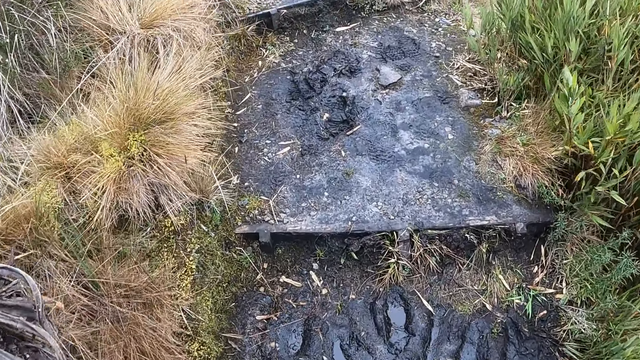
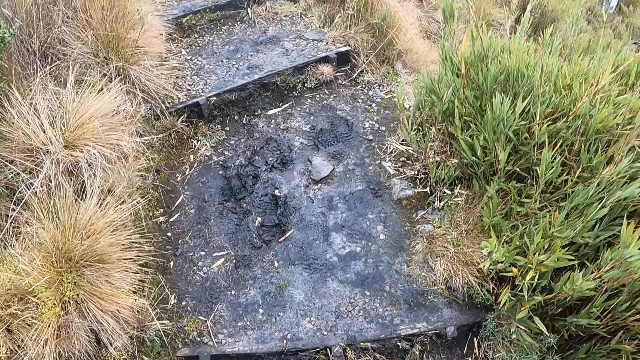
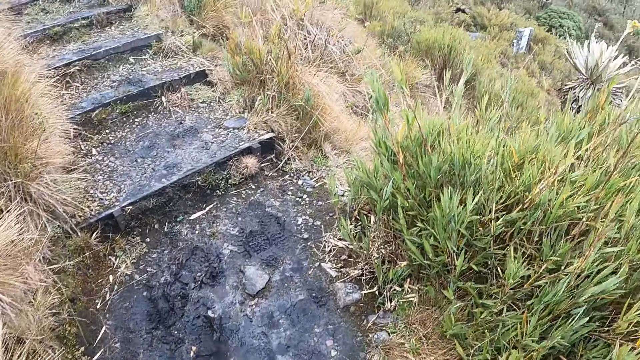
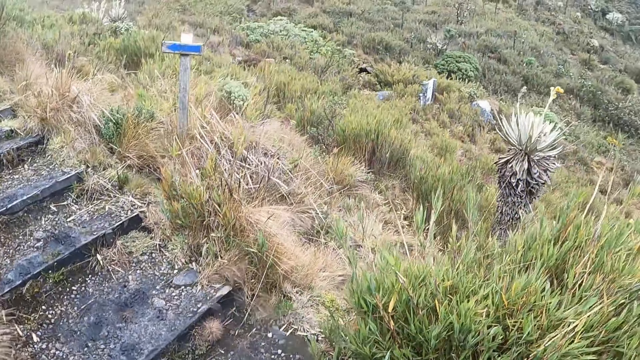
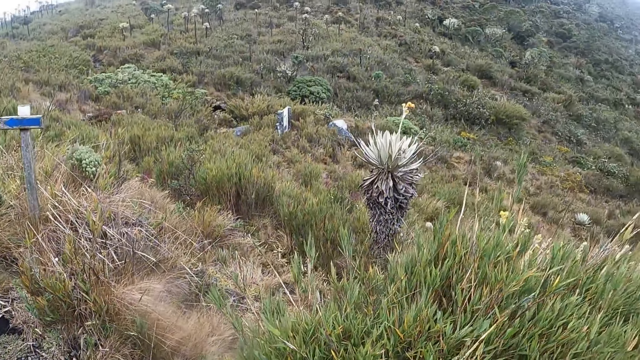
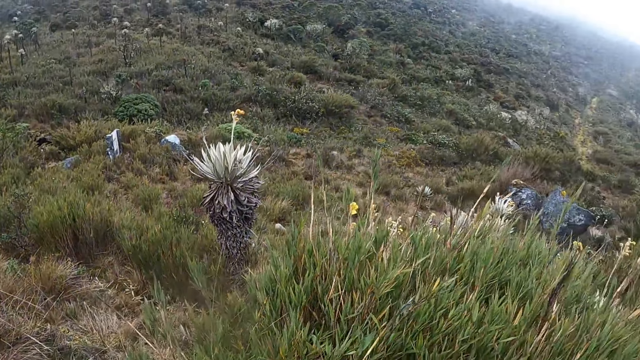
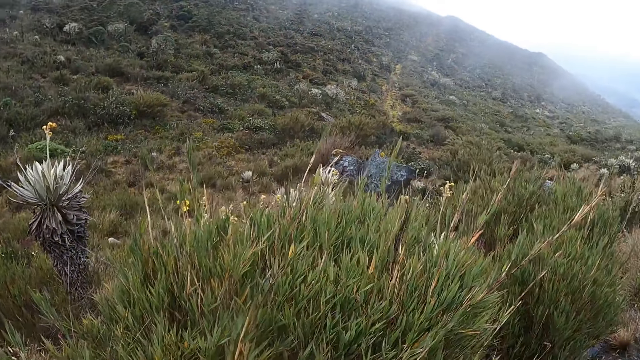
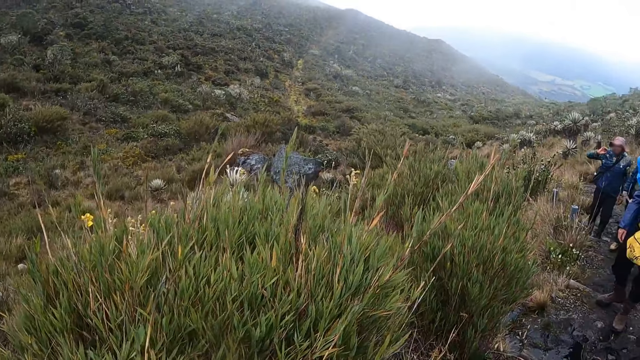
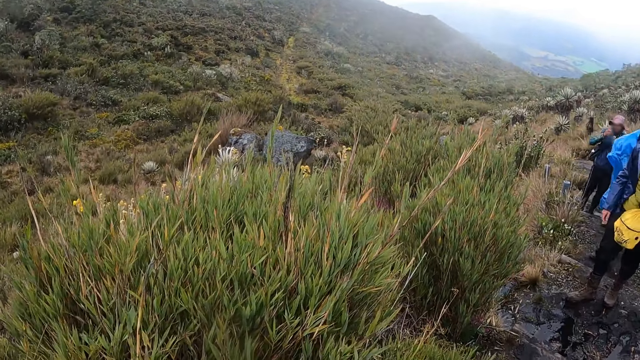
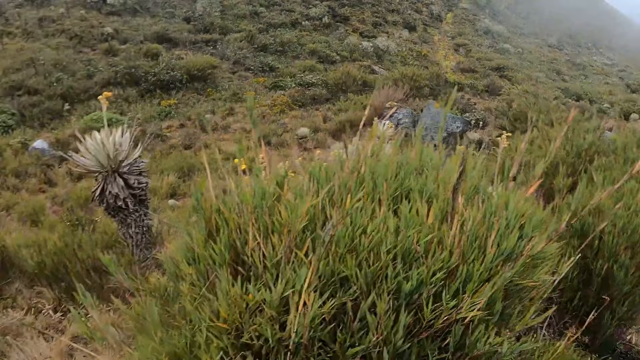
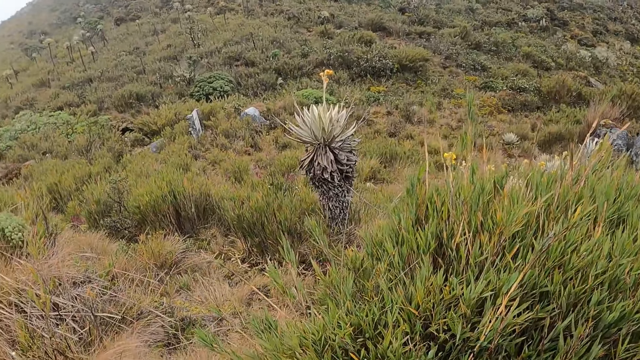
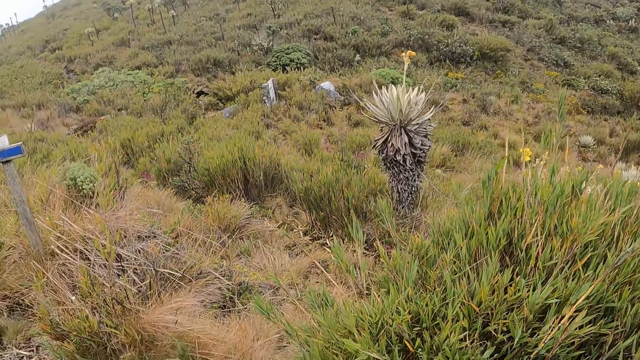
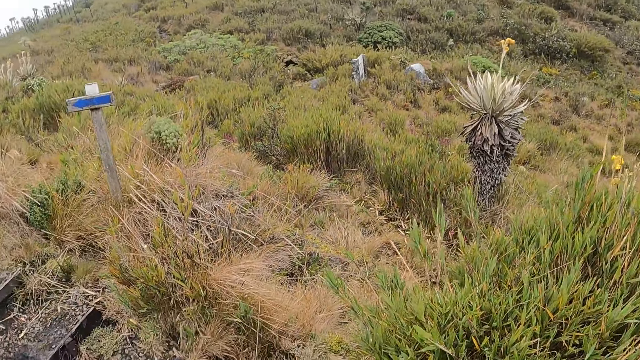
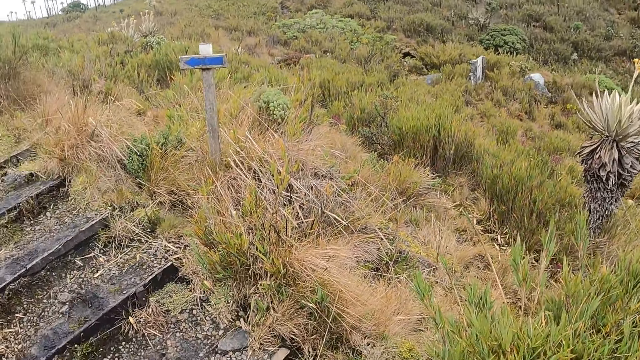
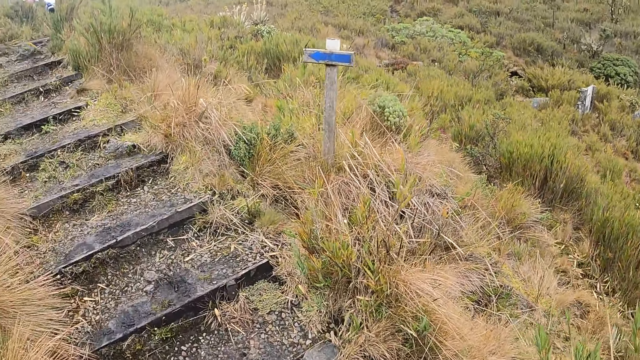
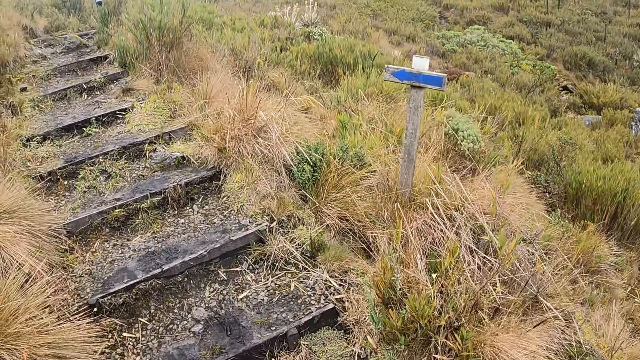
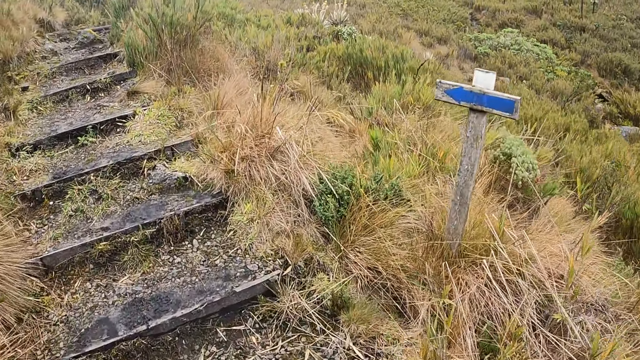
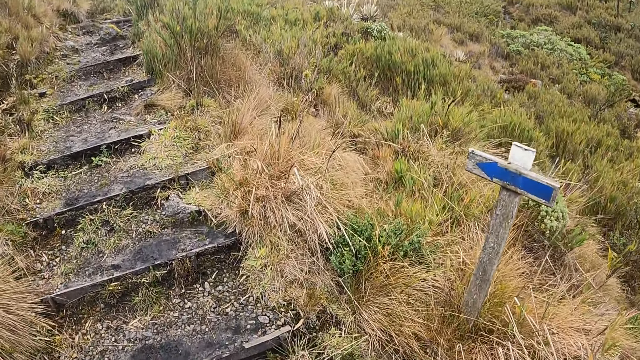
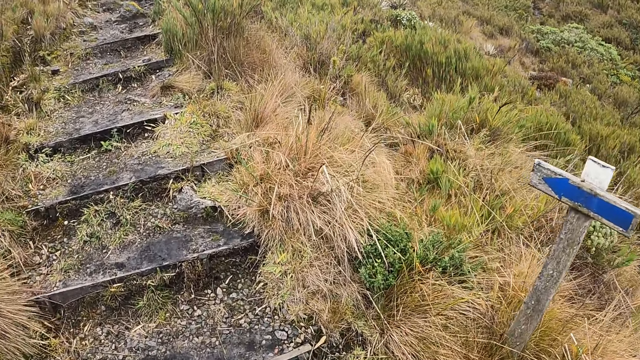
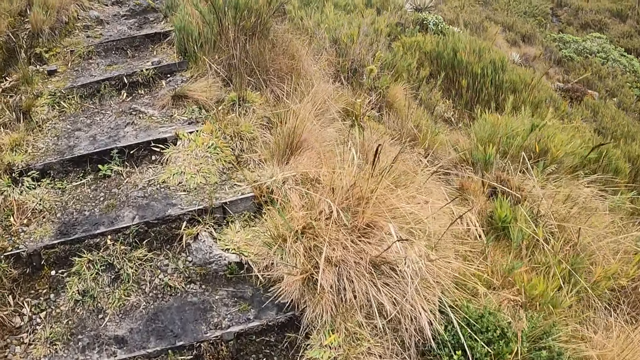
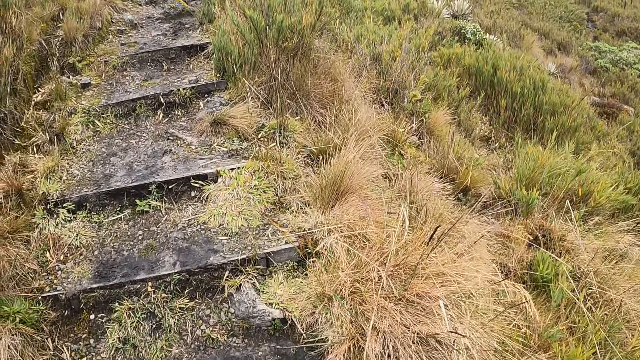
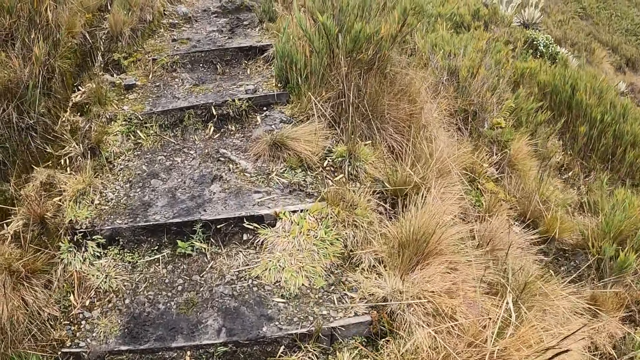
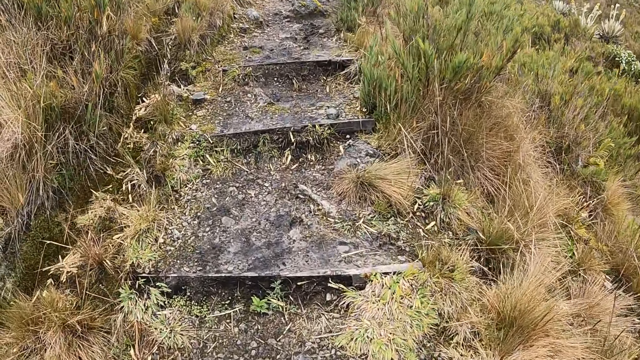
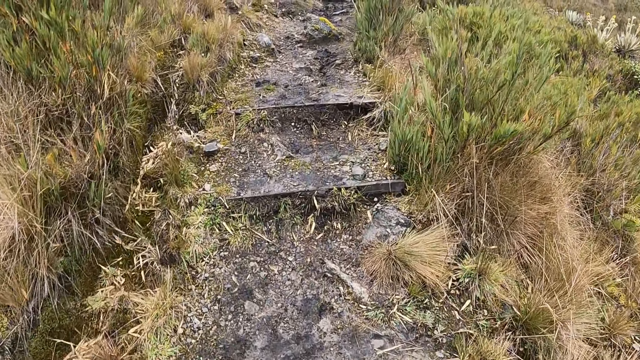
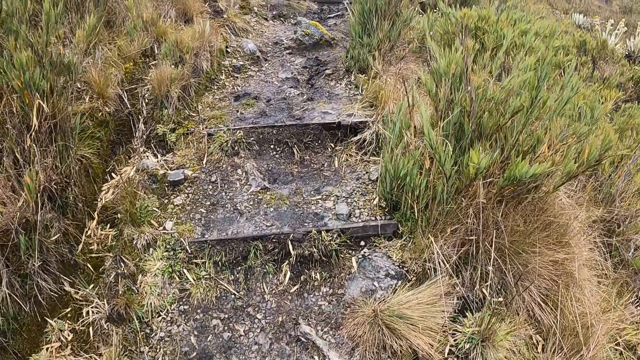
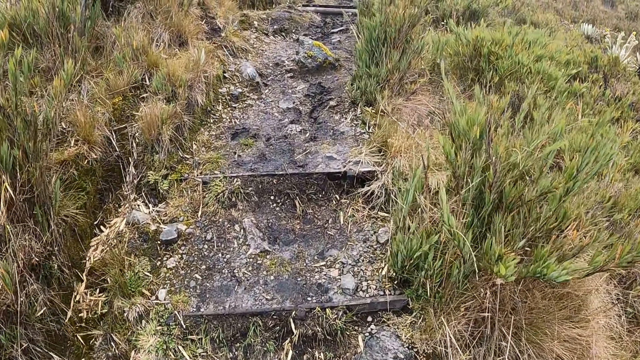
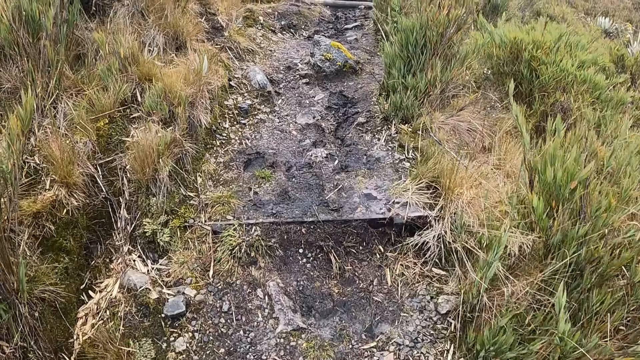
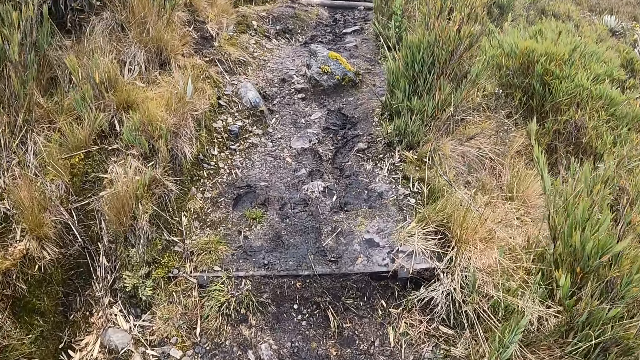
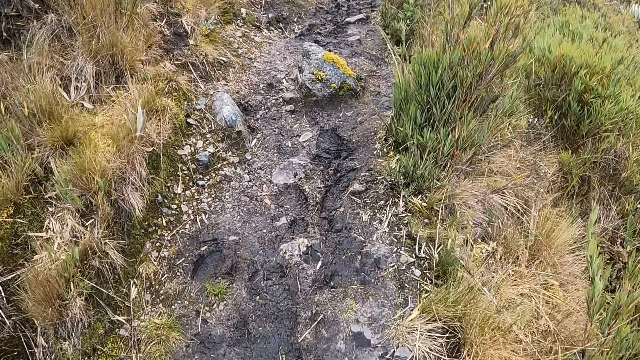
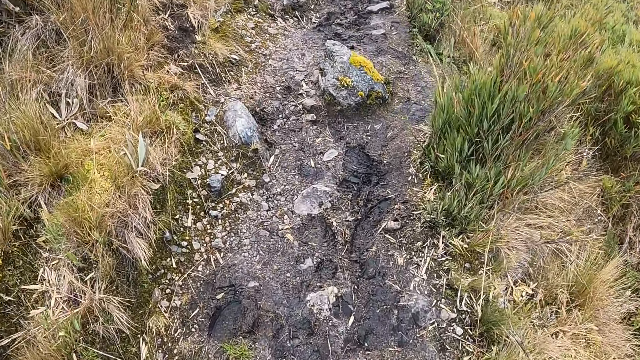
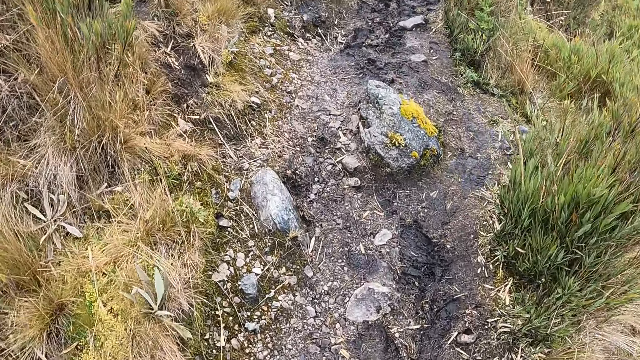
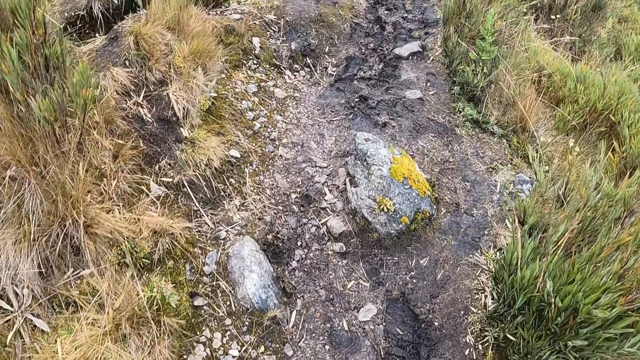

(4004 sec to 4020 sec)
The camera wearer looks at the bushes. They walk towards the forest.

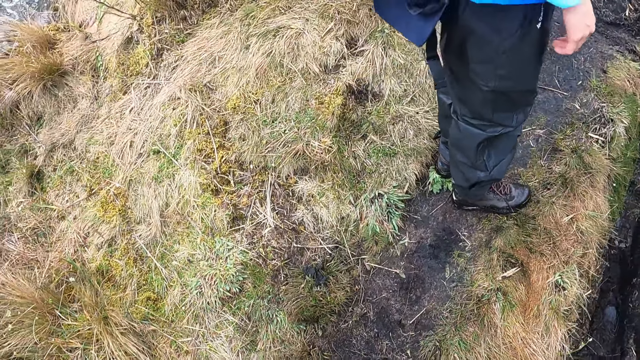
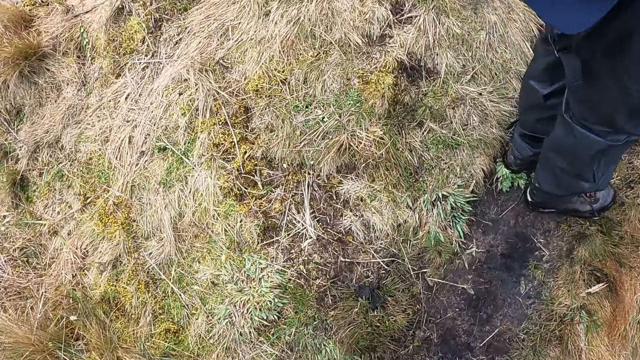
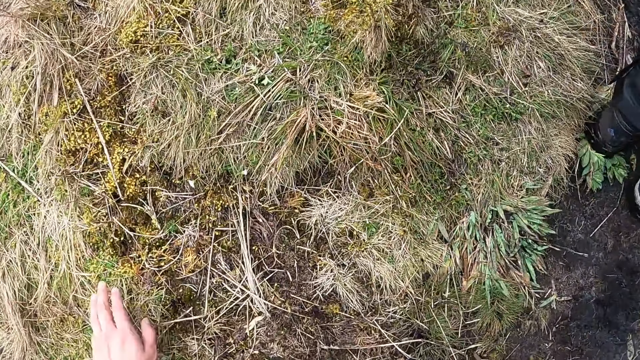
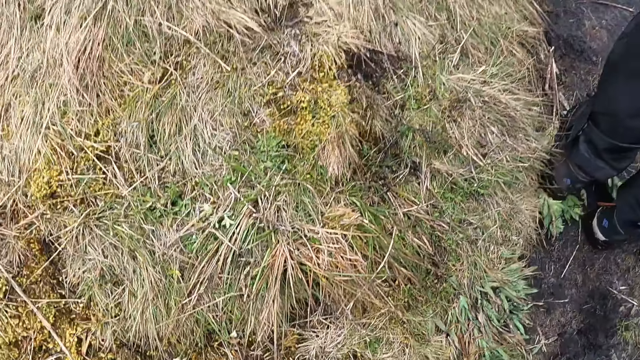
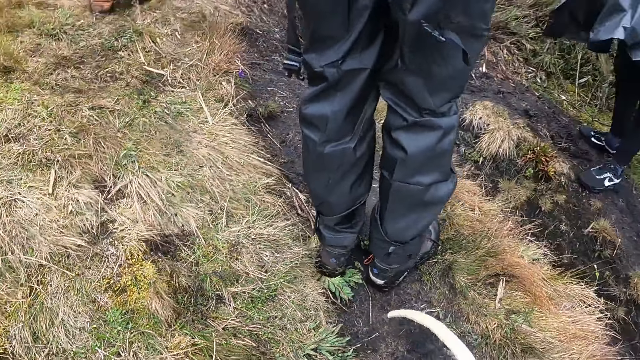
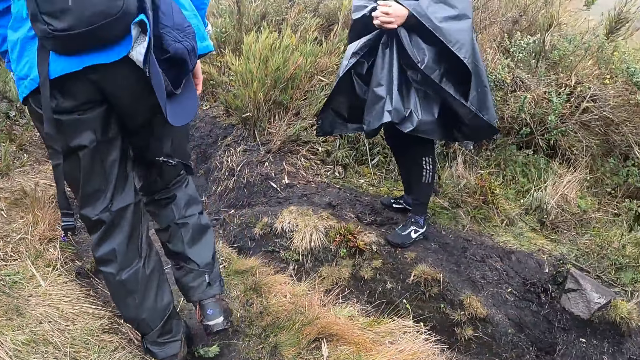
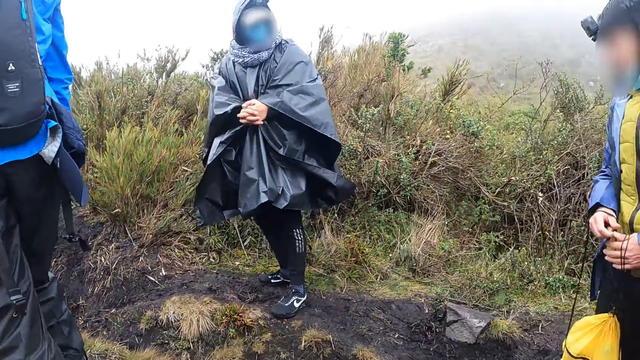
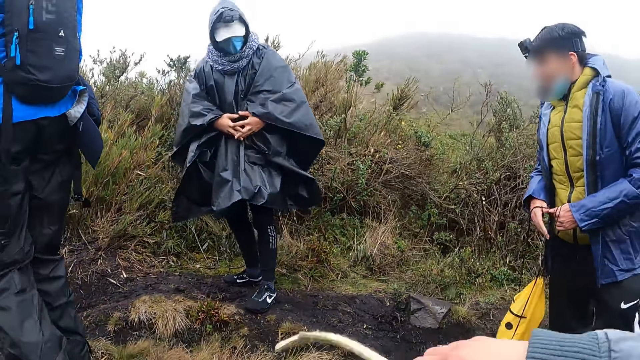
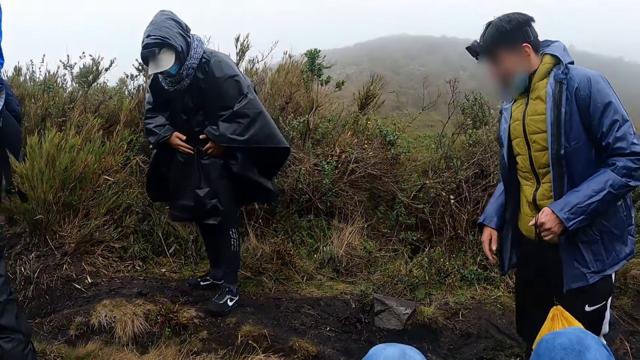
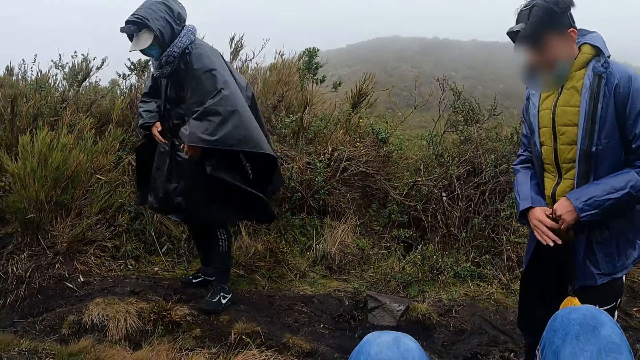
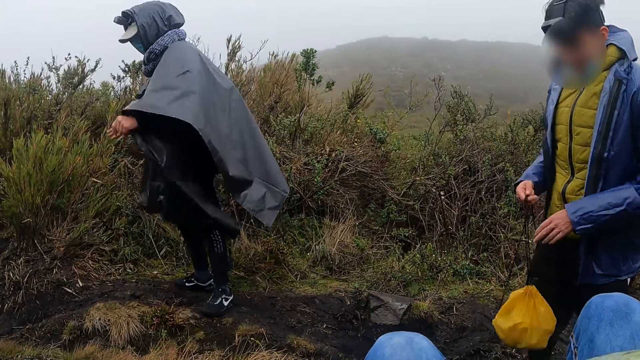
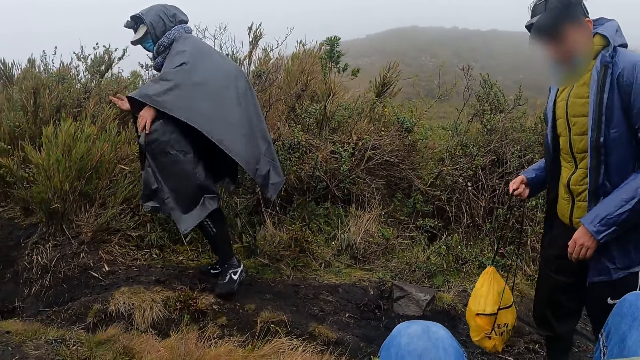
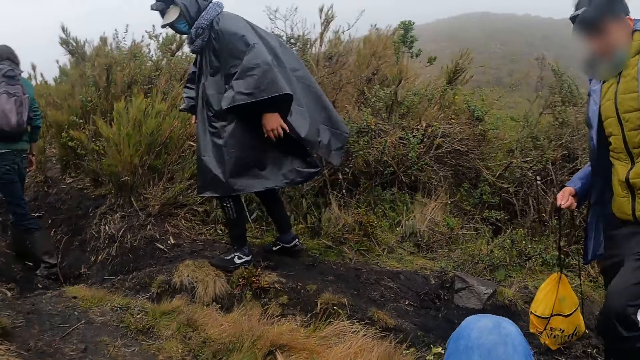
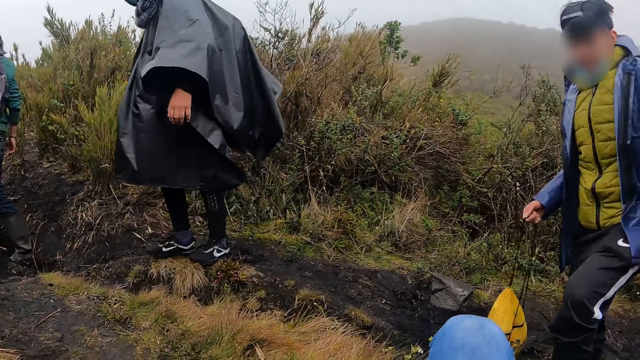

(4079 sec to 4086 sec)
The camera wearer sits in the bush on the pathway. A man converses with another man on the pathway.
